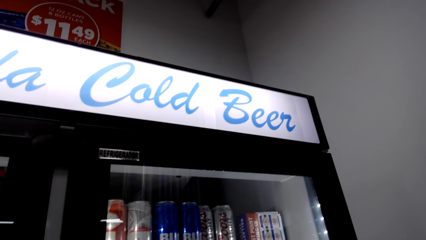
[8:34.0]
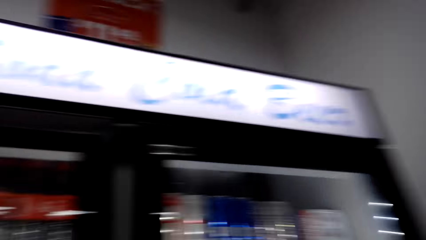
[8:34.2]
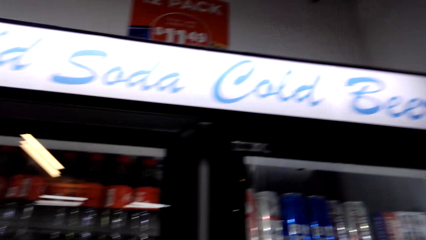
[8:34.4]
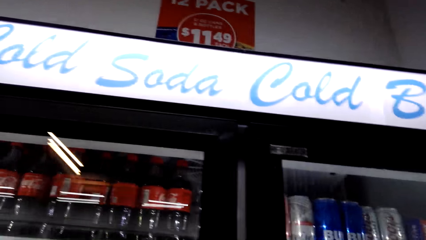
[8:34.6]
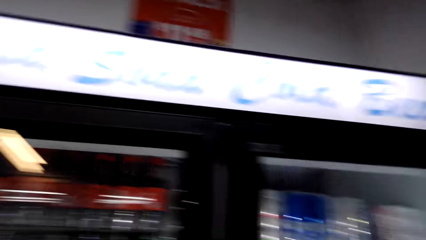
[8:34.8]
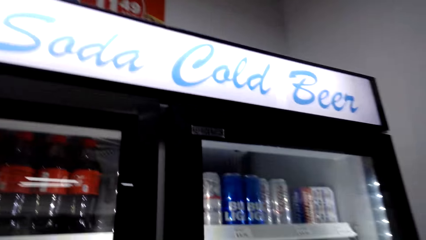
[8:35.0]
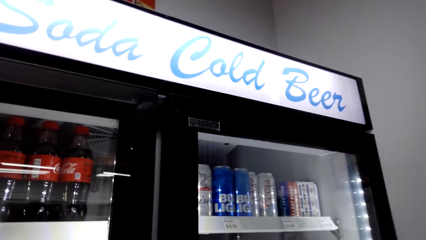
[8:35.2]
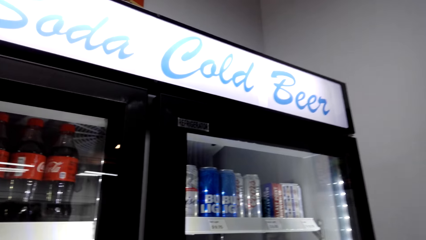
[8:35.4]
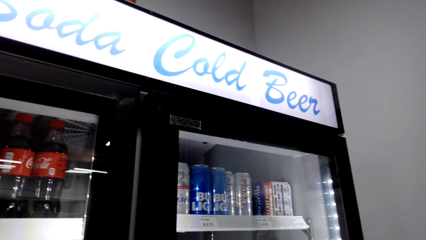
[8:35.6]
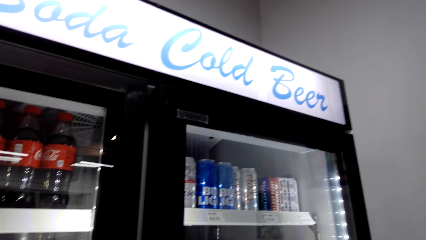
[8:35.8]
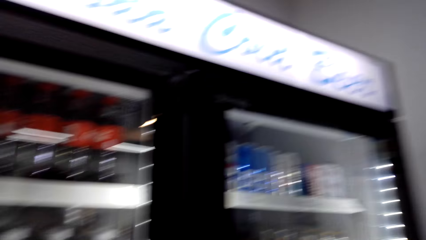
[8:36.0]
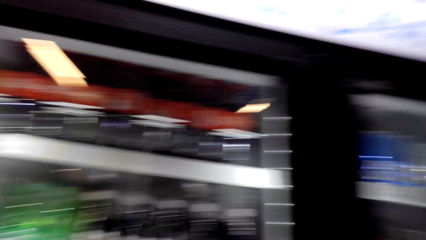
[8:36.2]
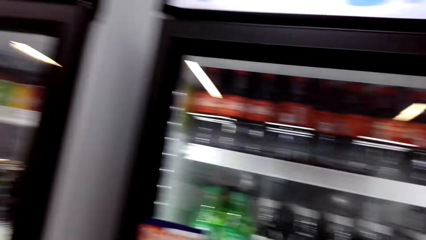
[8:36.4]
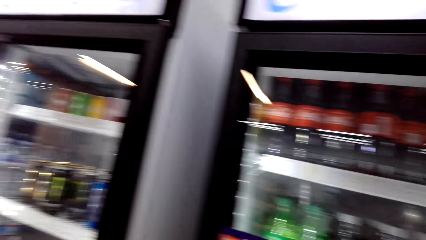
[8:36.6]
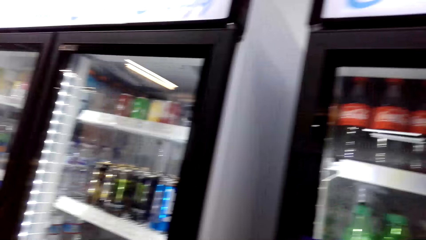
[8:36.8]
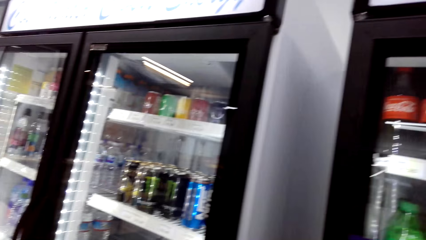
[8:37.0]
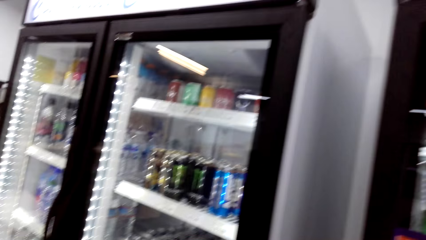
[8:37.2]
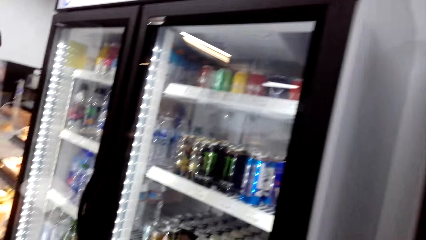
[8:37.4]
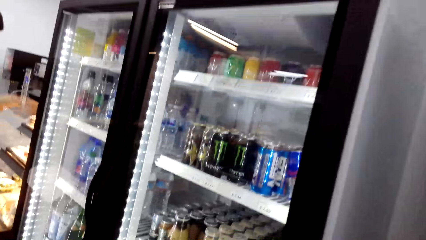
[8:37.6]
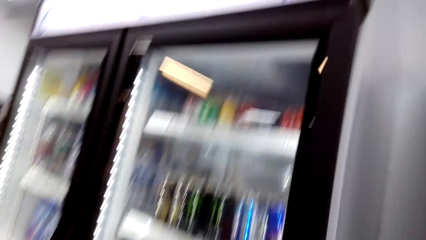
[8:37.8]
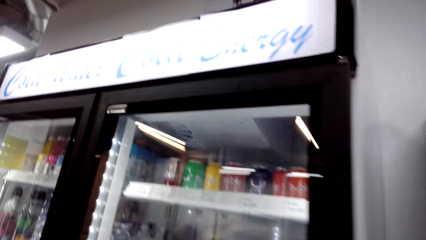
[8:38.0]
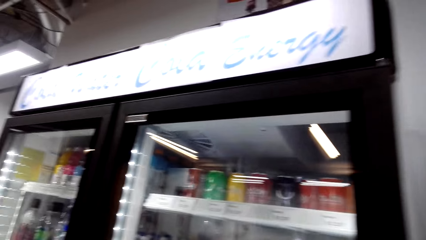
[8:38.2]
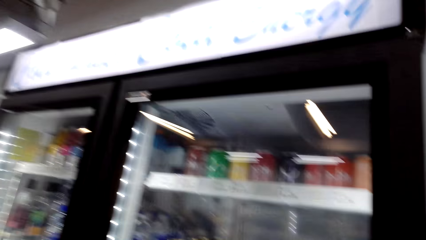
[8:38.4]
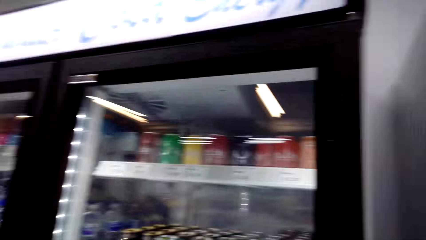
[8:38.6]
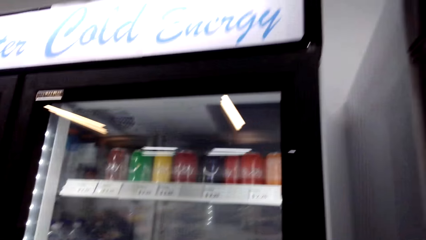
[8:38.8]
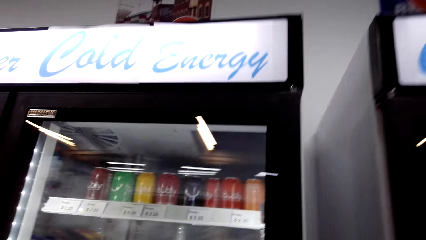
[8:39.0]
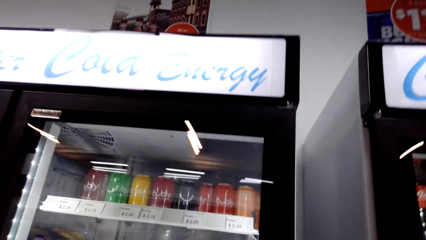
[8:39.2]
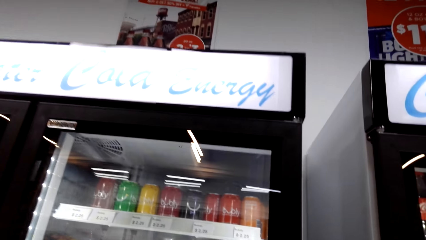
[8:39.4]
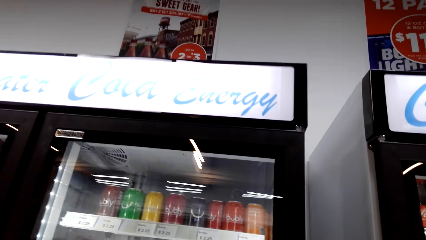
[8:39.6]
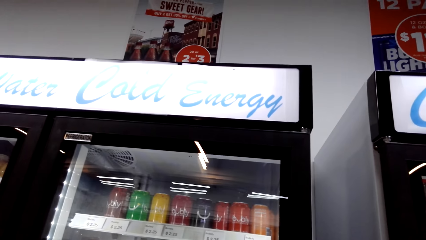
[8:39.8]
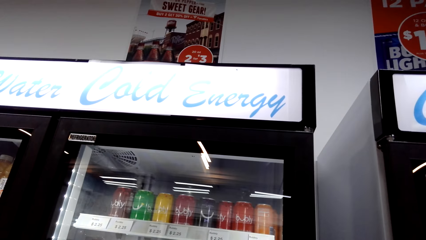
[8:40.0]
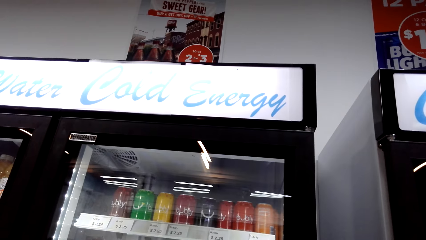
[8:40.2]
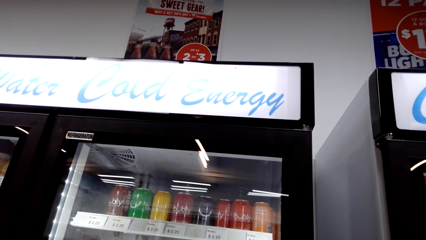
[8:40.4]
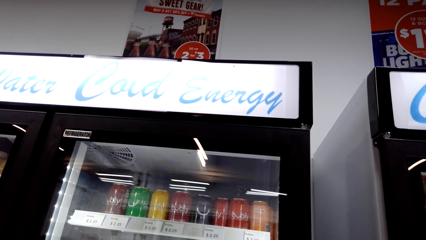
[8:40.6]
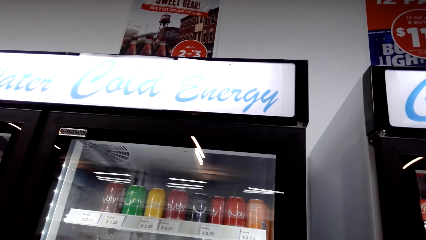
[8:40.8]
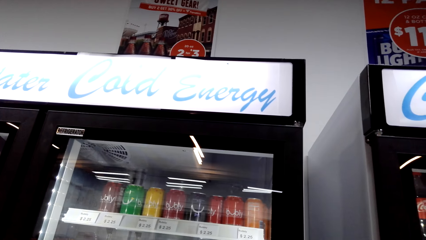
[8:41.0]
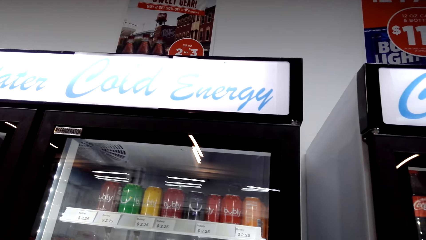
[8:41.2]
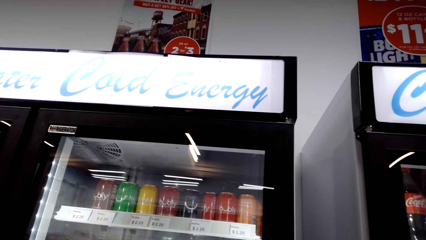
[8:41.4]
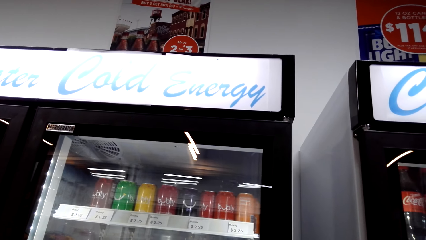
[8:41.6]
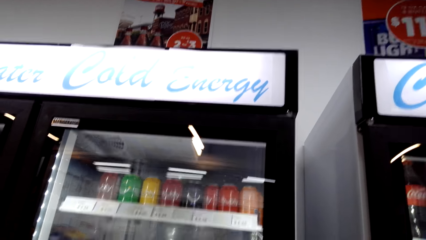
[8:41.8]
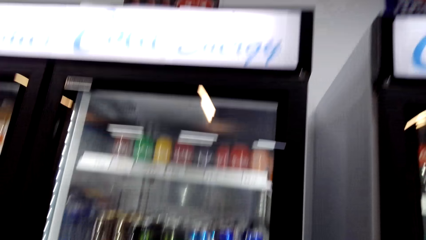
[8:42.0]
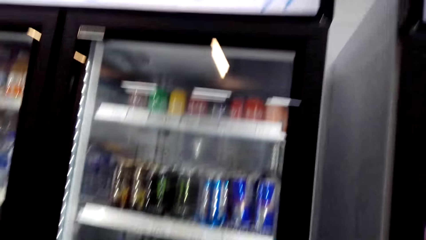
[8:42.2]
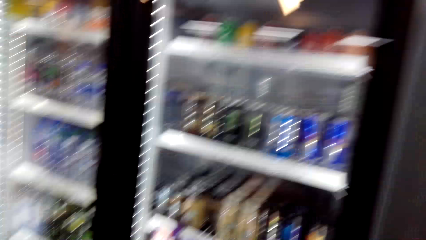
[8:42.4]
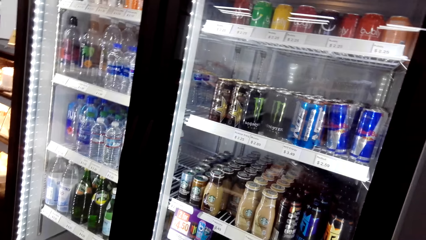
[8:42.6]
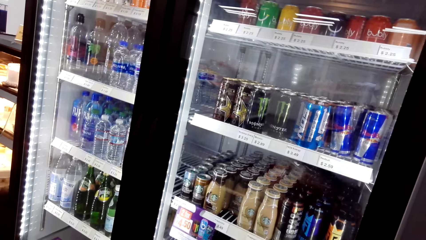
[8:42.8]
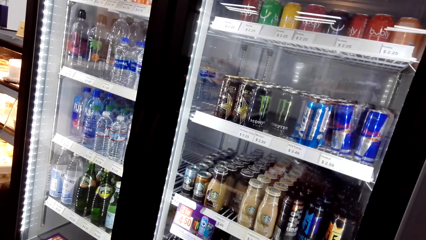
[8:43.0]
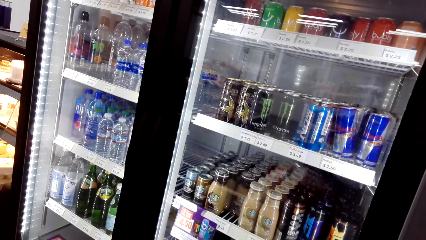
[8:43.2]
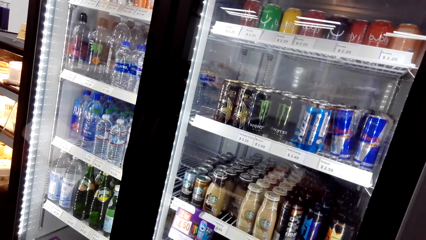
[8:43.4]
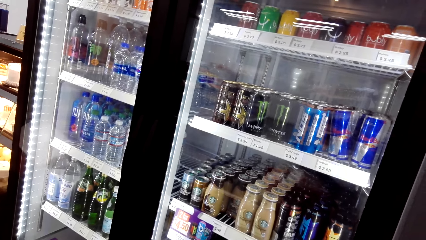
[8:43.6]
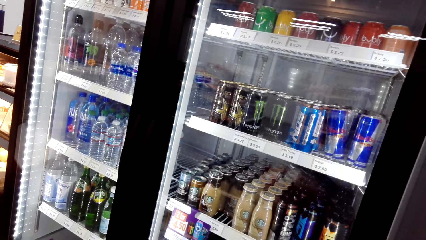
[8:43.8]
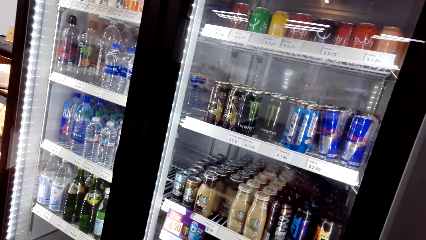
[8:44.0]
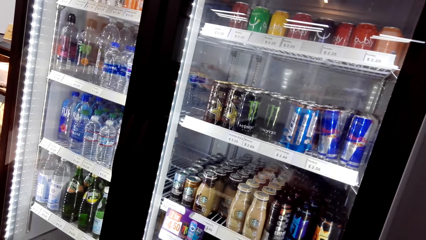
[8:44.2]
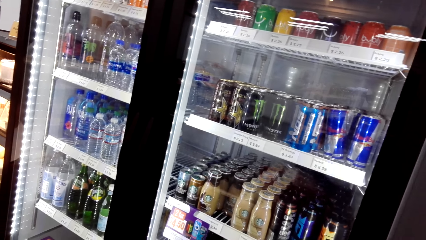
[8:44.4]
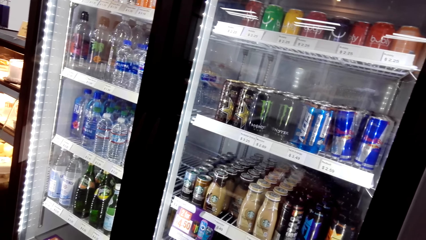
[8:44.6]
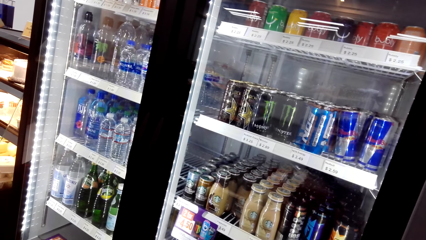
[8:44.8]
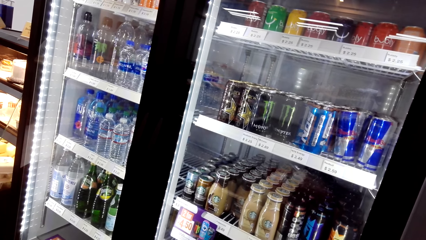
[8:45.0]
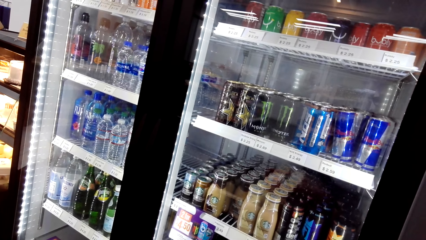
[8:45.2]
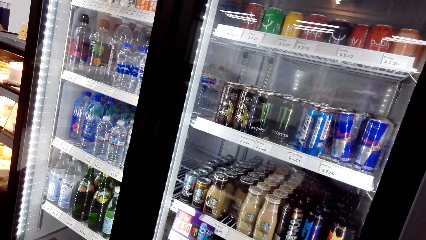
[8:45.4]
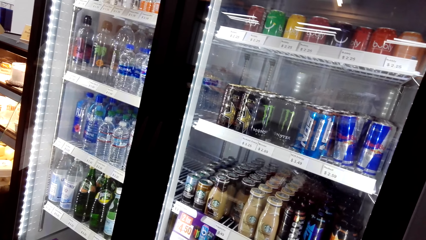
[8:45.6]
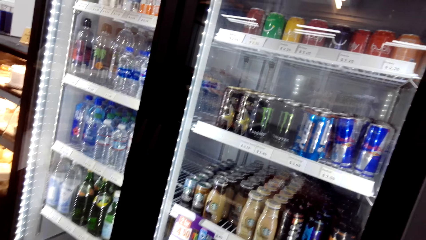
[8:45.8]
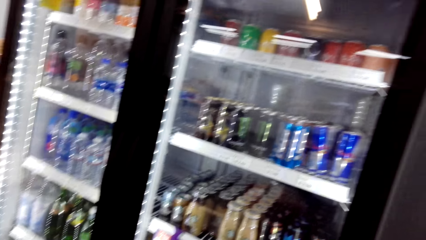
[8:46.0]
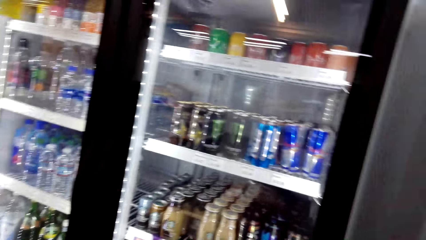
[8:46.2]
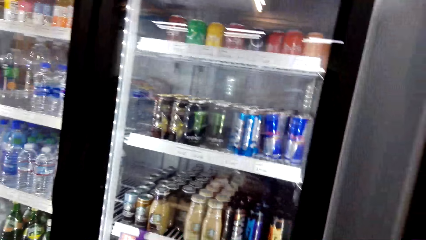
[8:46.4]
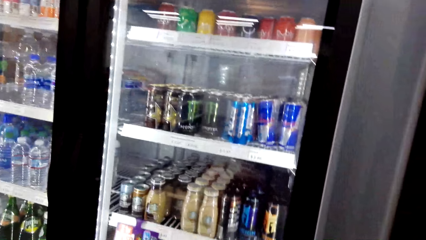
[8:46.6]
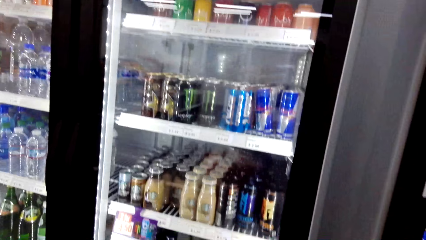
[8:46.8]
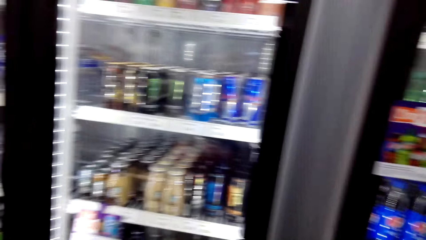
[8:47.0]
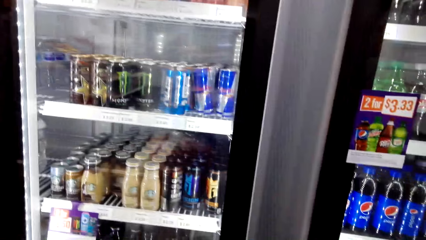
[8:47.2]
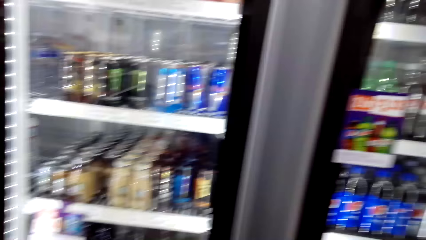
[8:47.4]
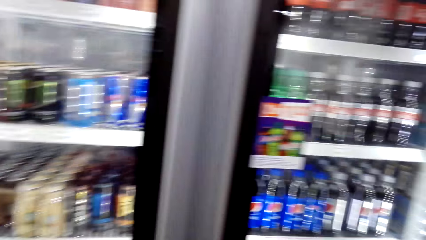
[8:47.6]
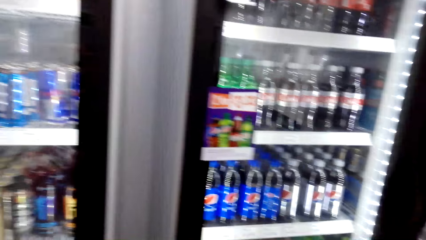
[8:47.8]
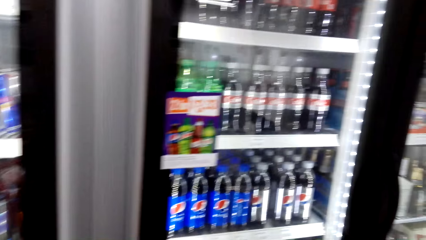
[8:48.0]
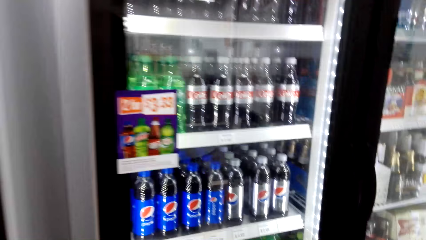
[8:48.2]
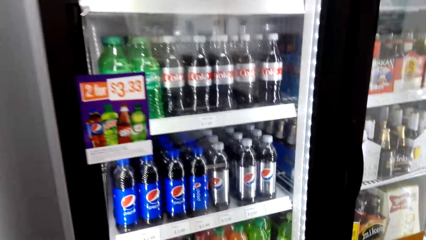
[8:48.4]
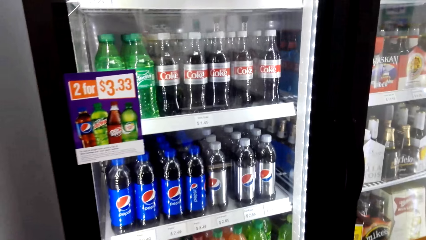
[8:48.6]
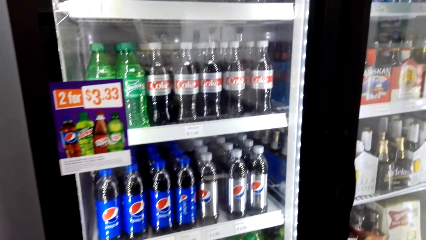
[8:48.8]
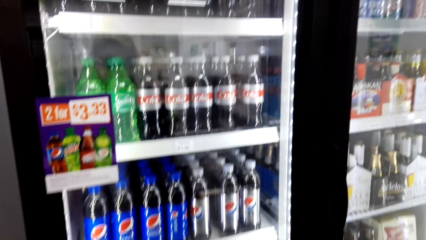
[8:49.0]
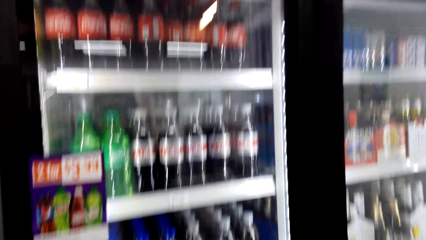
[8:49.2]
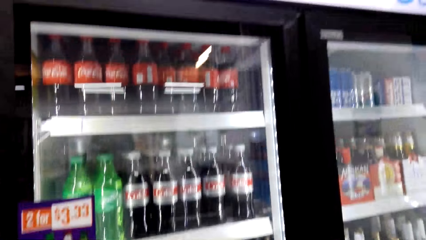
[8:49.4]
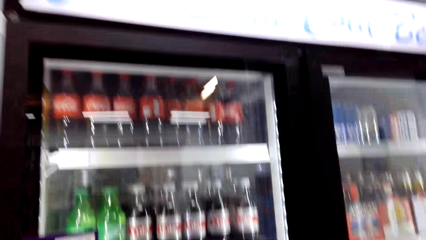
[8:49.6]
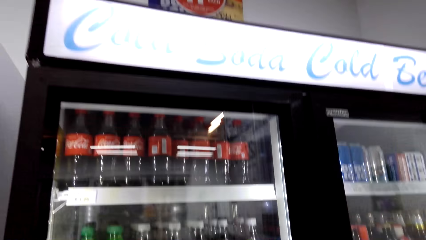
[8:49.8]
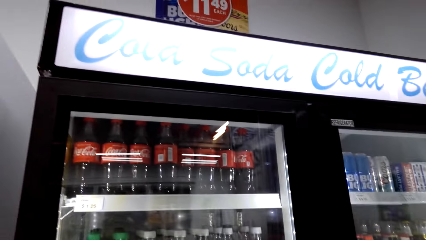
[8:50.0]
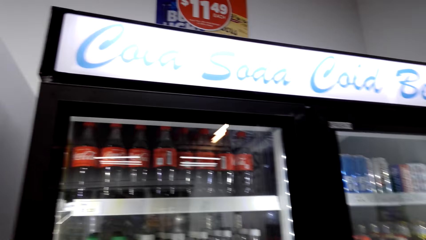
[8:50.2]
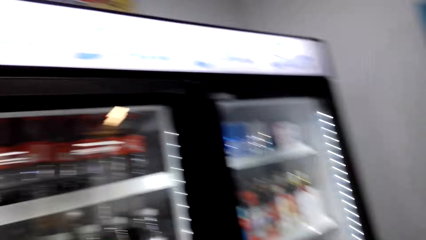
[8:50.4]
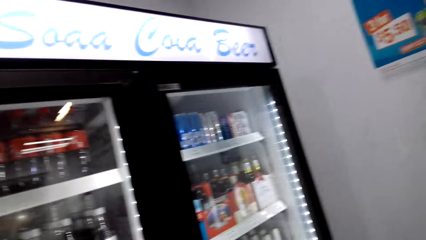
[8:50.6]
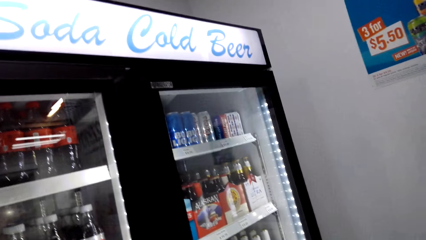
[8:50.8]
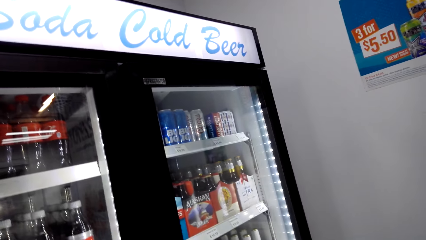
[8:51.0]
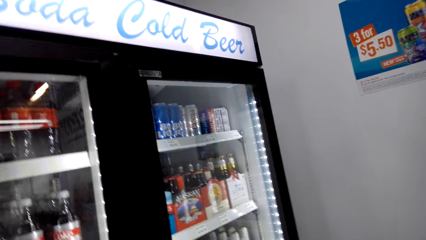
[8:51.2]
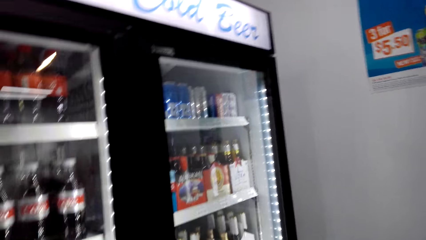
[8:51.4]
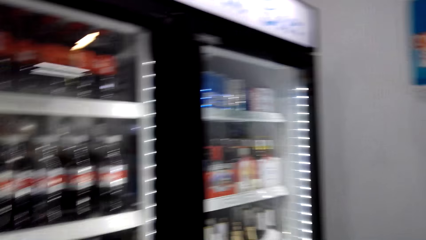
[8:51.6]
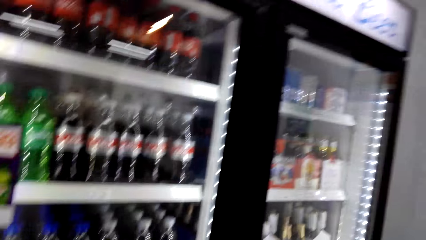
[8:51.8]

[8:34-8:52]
The camera wearer walks around a kitchen. They look around a fridge. They walk around a supermarket. They look around the fridge.
